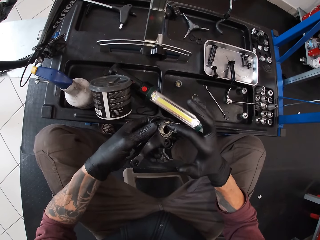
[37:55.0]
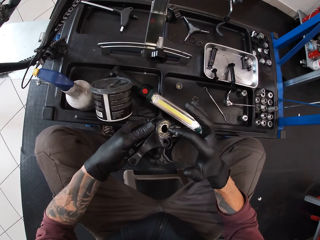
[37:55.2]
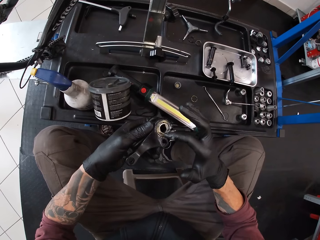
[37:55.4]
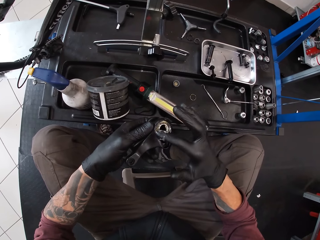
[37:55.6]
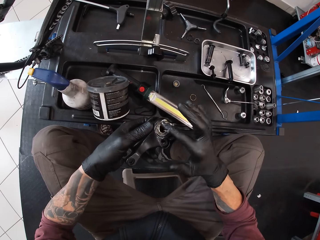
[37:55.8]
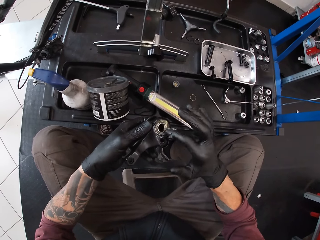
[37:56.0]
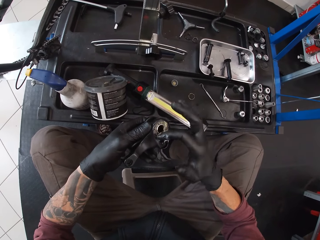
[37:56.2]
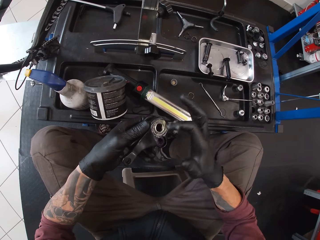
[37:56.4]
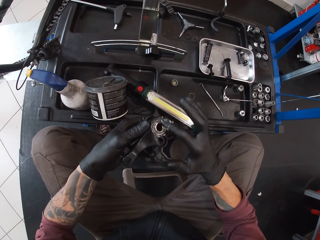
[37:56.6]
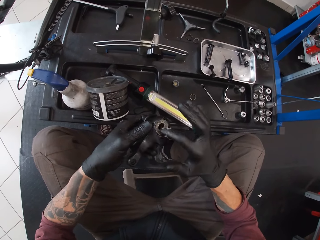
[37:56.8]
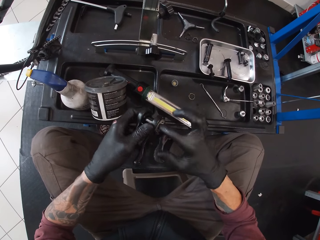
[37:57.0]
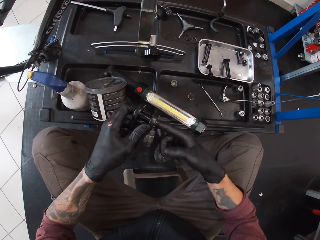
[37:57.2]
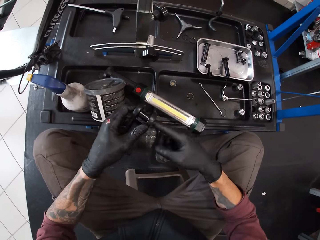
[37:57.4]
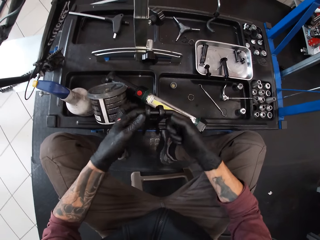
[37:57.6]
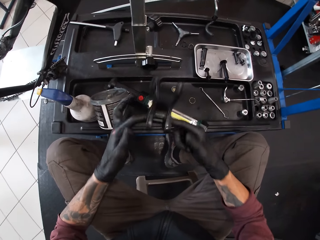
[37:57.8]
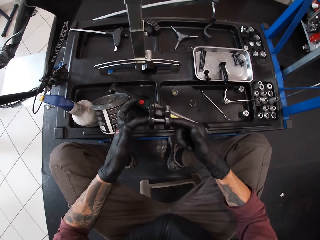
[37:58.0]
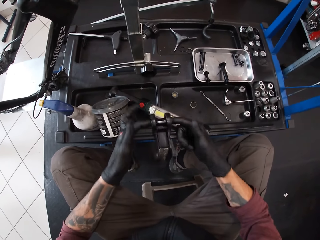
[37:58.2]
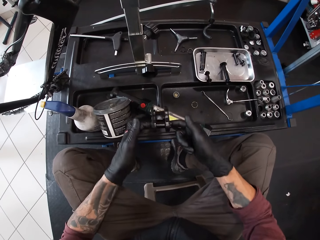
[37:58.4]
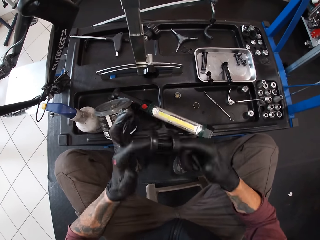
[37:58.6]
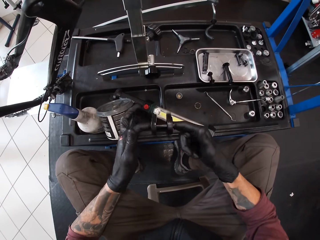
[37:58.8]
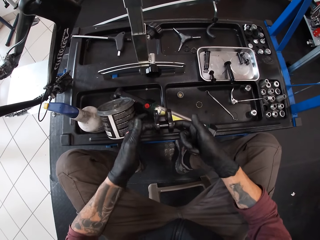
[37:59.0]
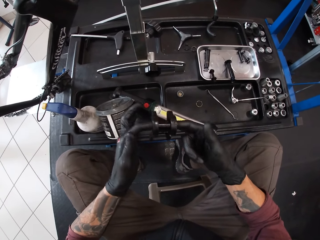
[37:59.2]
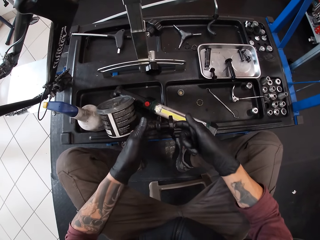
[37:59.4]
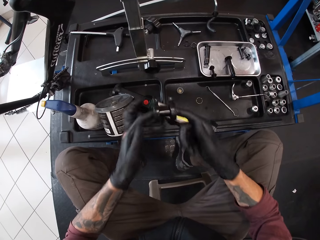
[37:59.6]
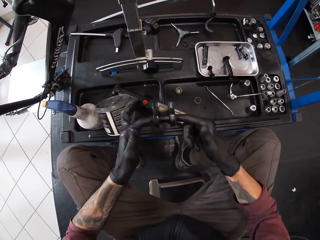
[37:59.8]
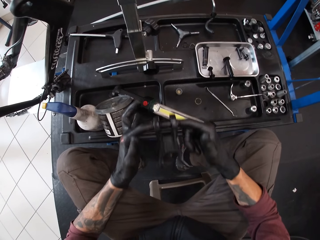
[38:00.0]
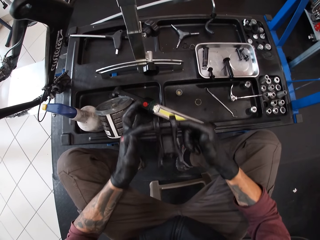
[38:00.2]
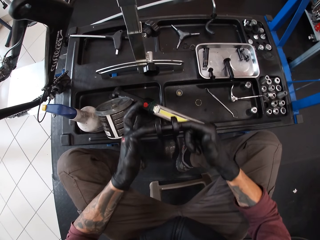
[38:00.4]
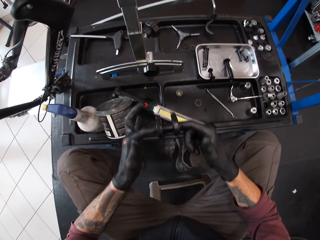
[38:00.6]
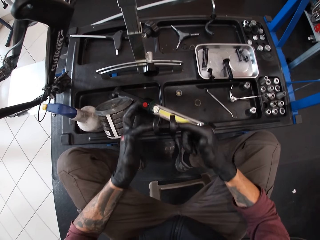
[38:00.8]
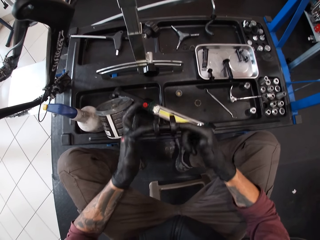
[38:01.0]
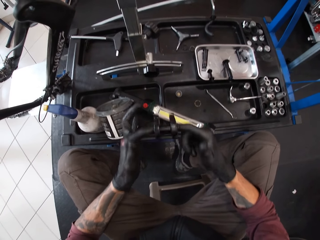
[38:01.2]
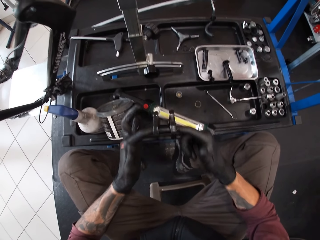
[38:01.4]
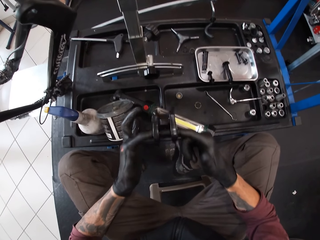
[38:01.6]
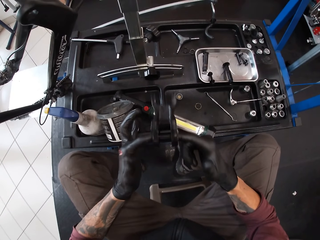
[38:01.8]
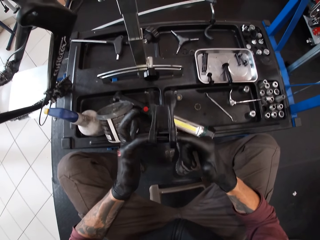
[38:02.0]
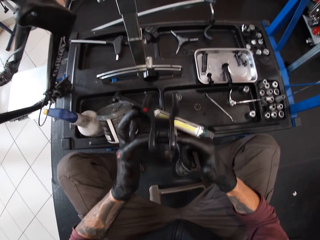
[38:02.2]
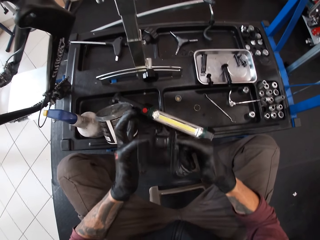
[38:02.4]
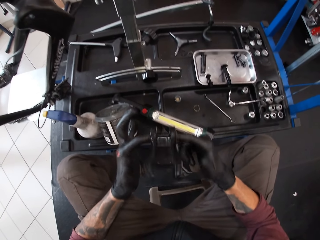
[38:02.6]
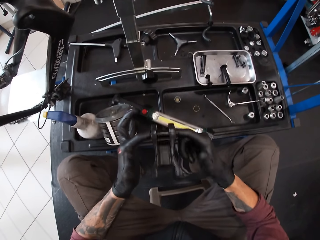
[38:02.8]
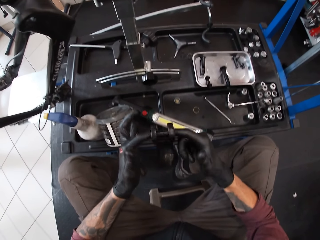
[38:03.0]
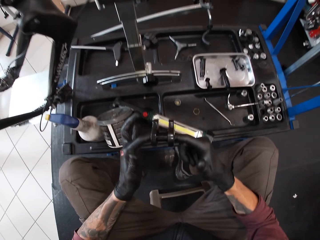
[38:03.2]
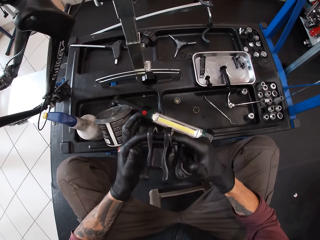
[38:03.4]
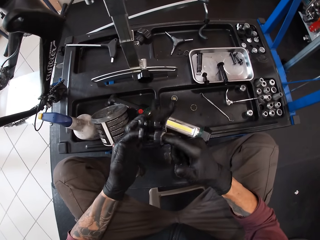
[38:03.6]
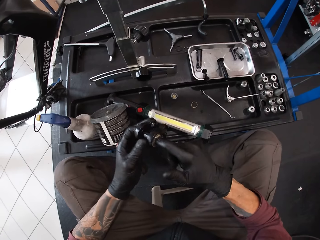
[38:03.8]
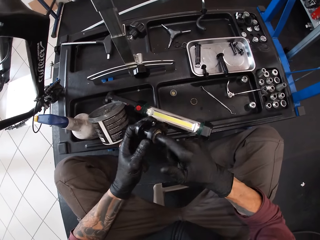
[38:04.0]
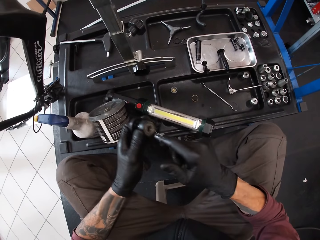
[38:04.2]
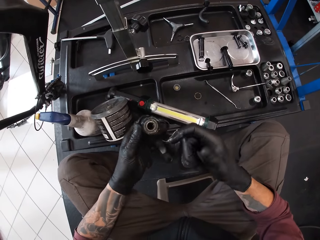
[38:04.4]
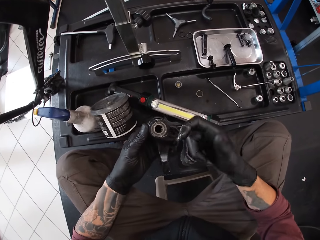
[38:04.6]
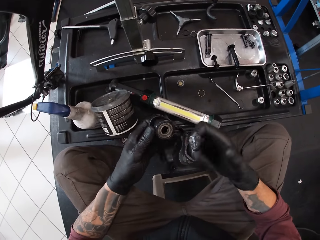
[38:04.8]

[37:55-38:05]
The camera wearer smears grease to the metal. They spin the bicycle pedal with both hands.

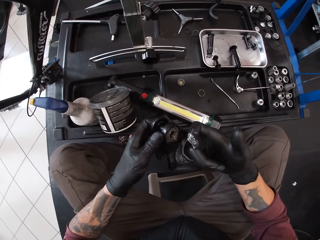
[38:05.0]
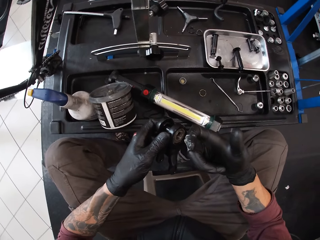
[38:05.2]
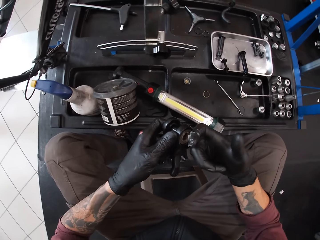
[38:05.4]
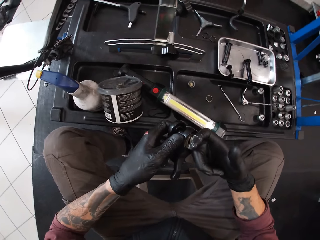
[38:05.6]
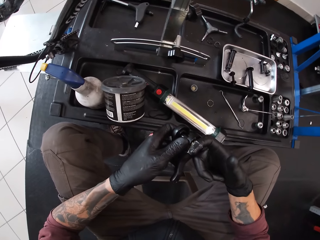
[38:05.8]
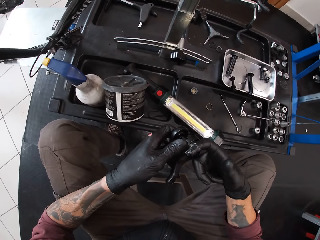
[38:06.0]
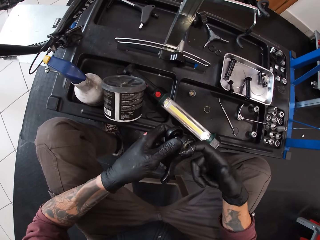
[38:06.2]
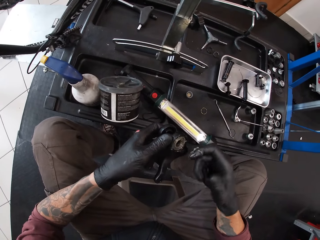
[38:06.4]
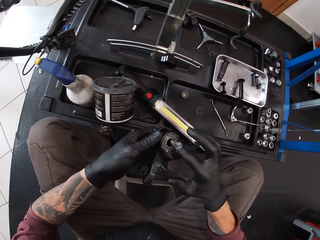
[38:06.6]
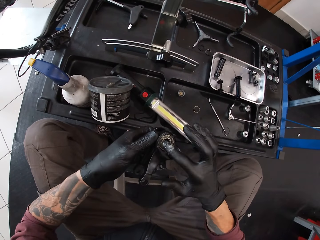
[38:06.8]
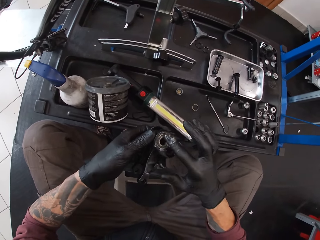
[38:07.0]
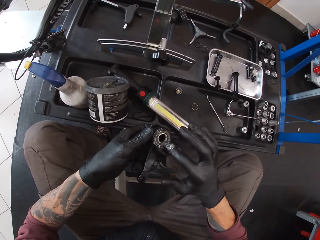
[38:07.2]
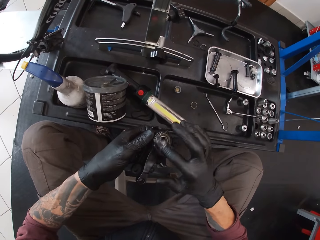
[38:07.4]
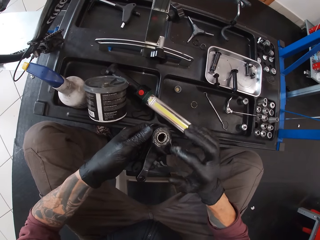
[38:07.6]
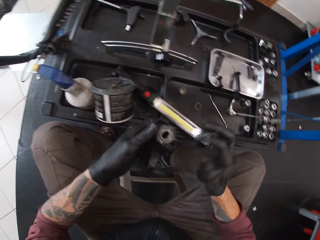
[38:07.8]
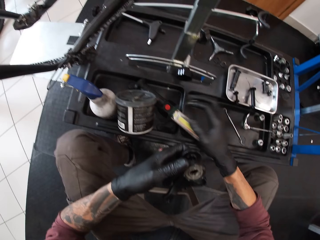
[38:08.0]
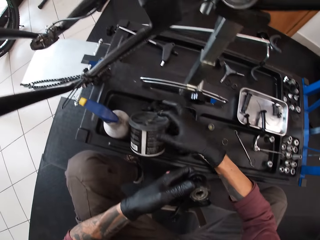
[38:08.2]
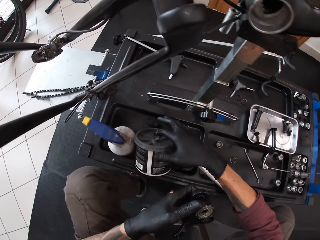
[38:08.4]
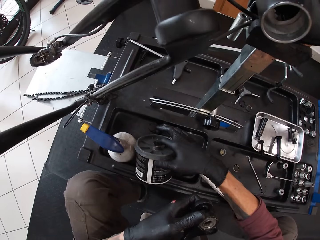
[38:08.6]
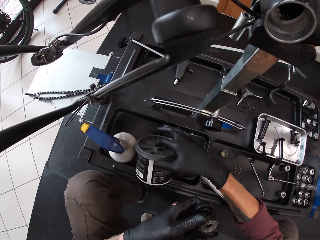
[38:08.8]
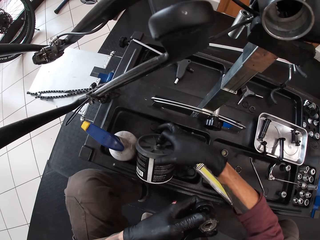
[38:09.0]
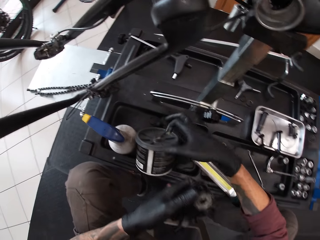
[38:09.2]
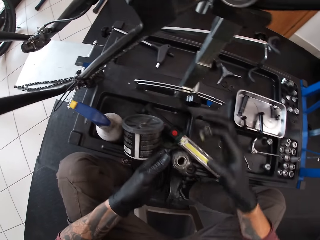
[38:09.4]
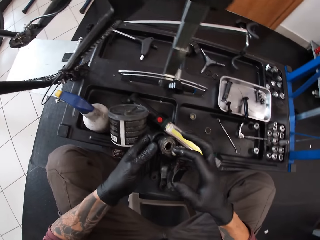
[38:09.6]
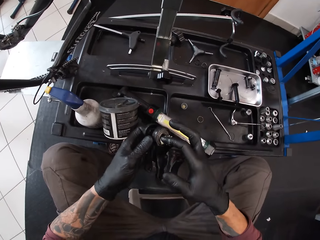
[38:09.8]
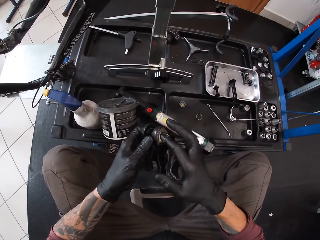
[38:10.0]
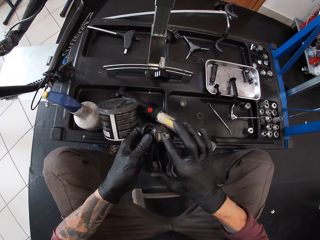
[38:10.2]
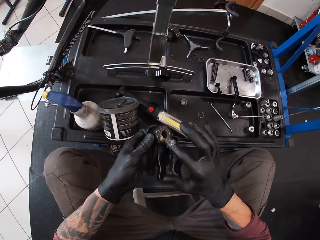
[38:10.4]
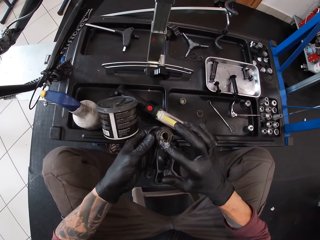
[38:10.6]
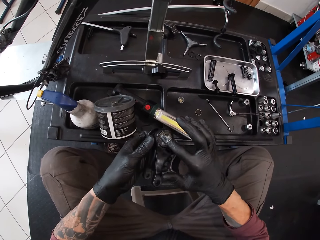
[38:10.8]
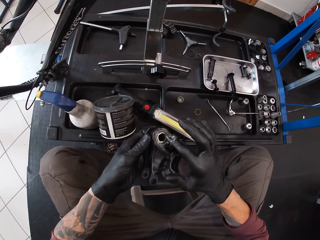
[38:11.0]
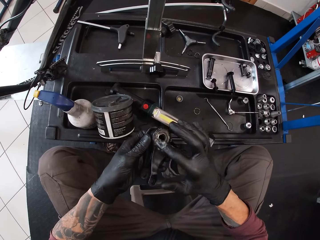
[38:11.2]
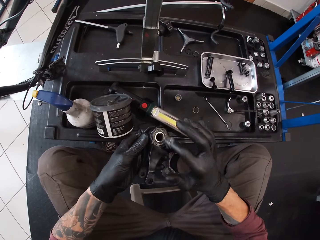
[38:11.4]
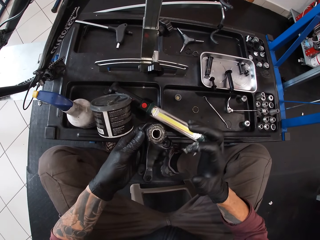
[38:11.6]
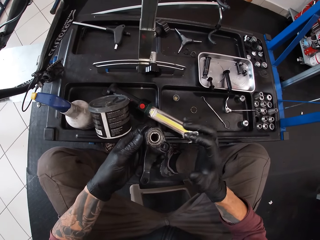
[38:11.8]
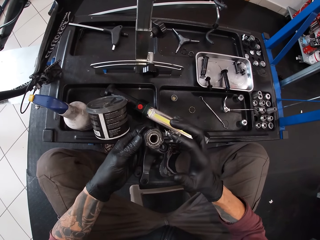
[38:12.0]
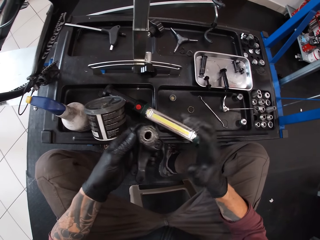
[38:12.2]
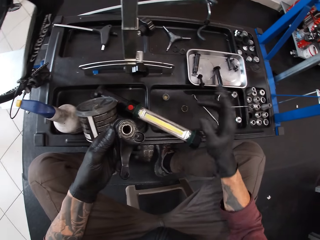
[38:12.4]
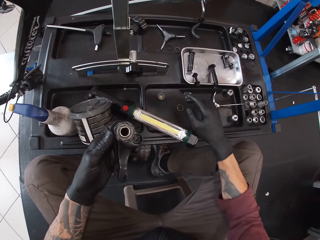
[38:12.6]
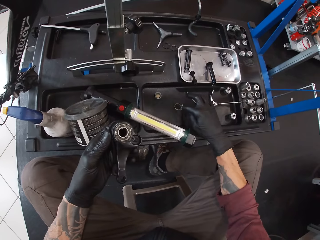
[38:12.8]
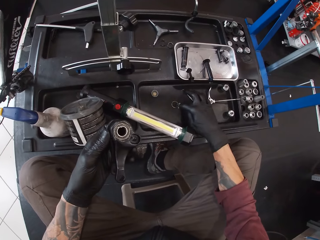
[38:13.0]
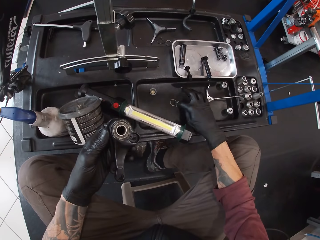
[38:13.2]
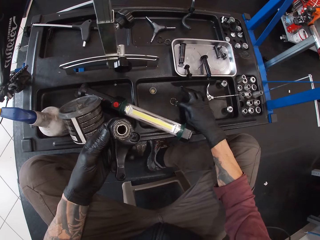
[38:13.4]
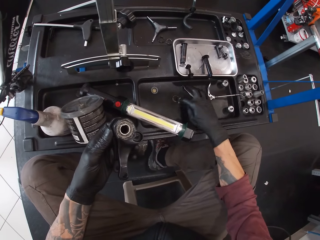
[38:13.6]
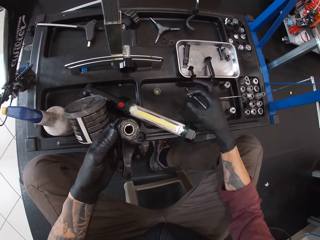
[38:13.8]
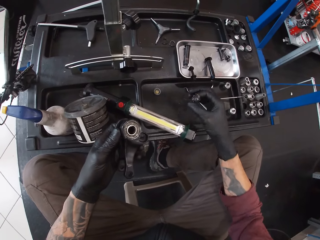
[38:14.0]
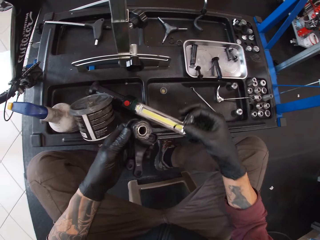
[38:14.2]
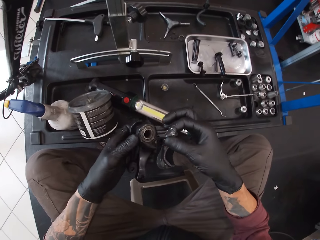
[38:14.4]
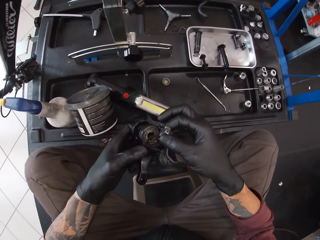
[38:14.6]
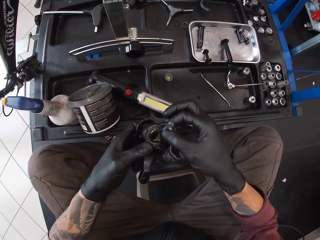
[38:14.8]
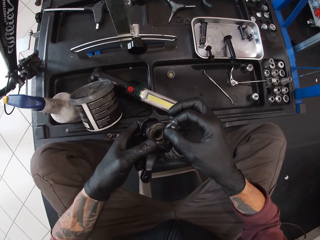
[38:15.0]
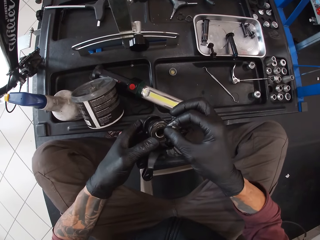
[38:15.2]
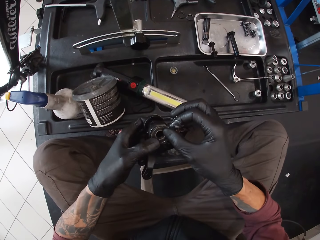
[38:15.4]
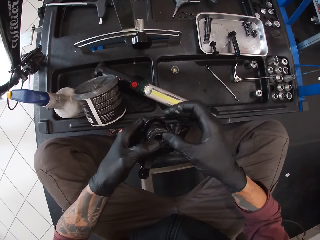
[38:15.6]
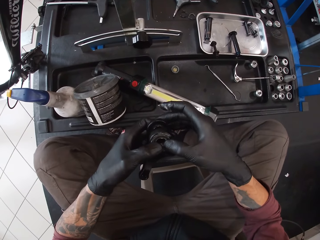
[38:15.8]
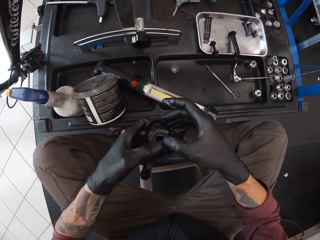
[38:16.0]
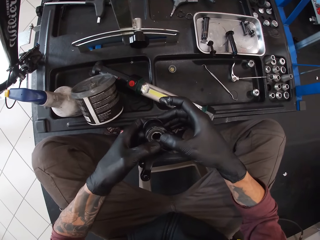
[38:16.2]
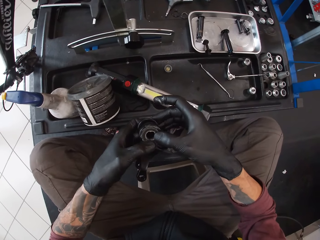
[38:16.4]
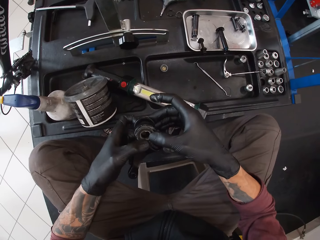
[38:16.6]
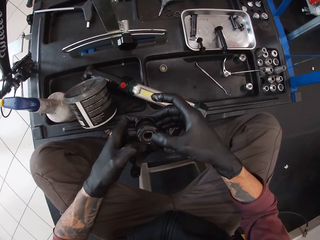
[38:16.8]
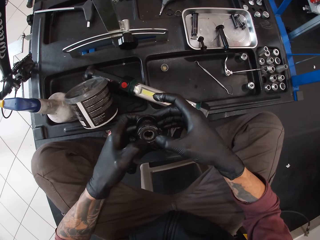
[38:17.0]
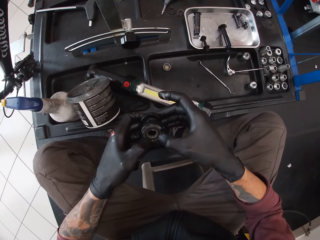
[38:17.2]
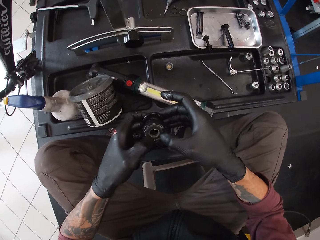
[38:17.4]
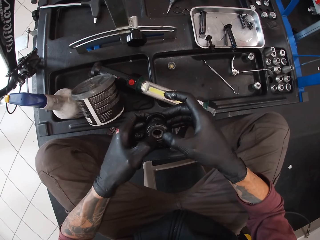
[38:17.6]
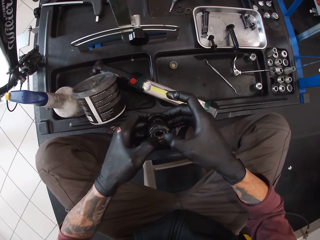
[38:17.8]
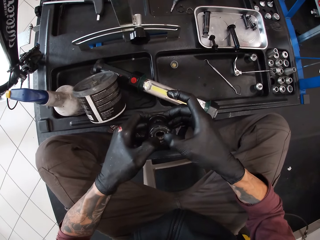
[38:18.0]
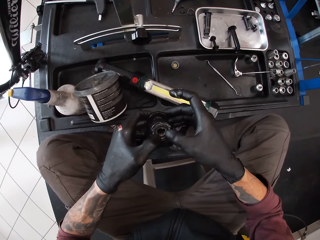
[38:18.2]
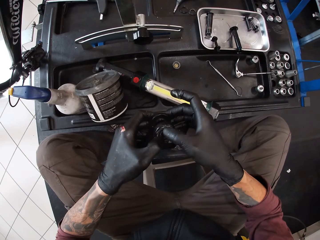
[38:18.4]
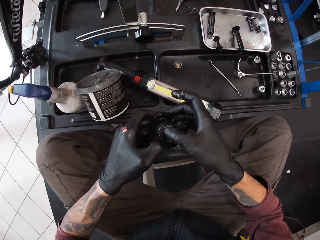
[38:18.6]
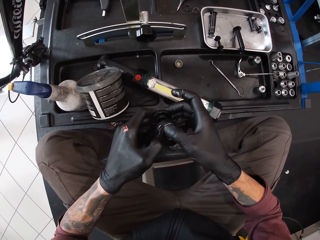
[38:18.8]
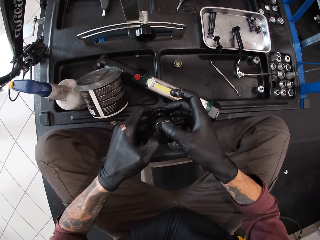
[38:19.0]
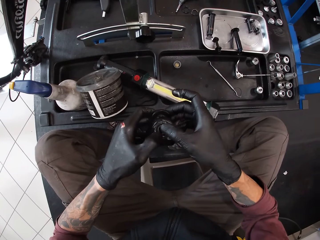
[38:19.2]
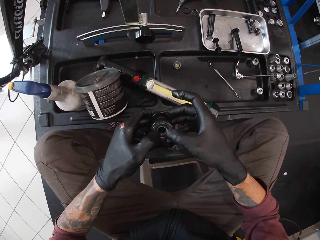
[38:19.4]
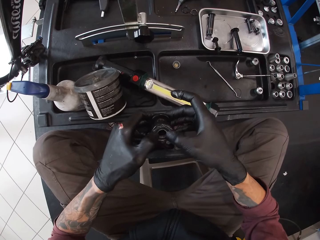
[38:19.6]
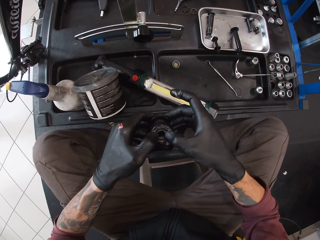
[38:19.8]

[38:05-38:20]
The camera wearer applies grease to the bicycle pedal with his right hand. He scoops grease from the can on the table with his right hand. He applies grease to the bicycle pedal with his right hand. He picks up the ring on the table with his right hand. He sets the ring into the bicycle pedal with both hands.
